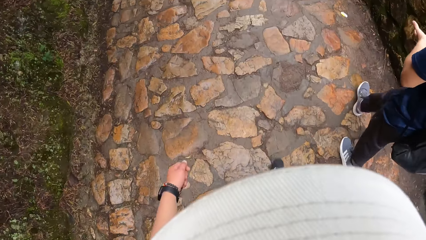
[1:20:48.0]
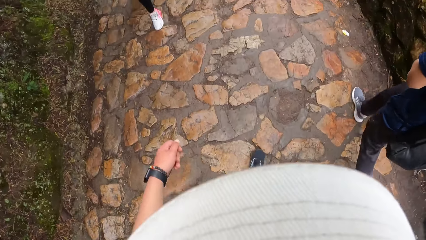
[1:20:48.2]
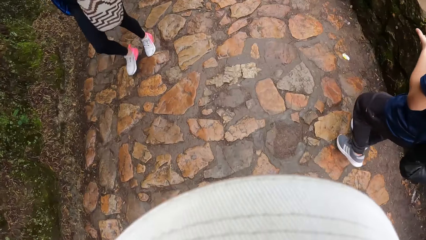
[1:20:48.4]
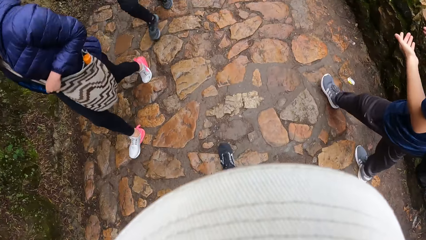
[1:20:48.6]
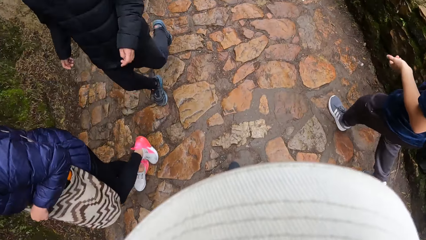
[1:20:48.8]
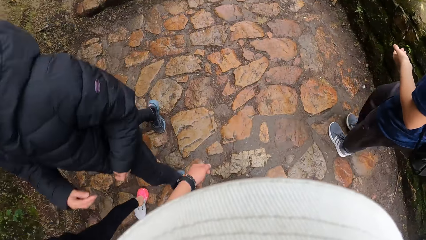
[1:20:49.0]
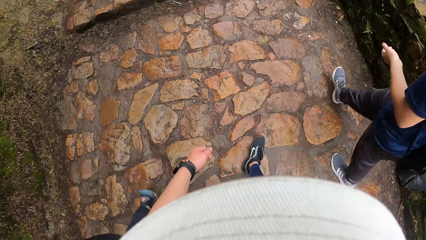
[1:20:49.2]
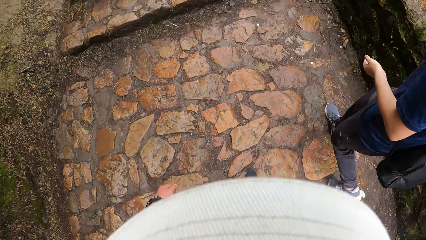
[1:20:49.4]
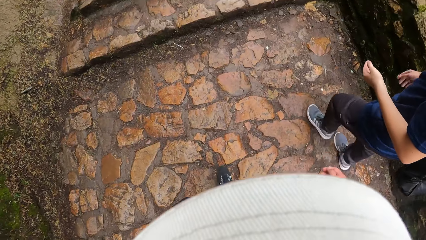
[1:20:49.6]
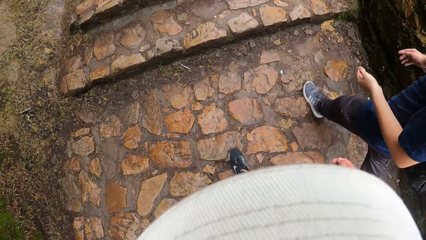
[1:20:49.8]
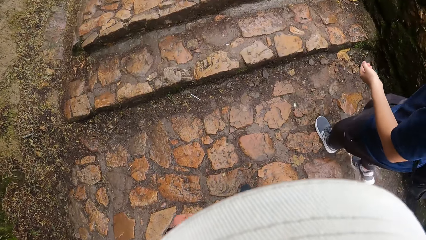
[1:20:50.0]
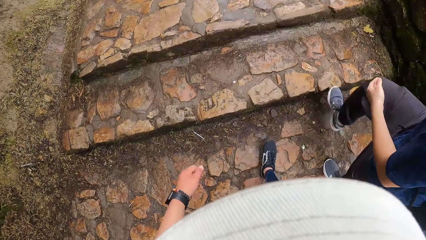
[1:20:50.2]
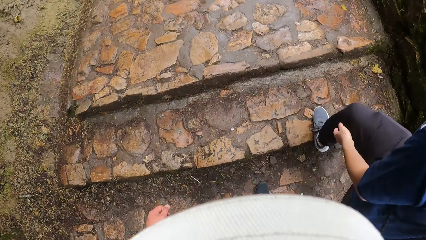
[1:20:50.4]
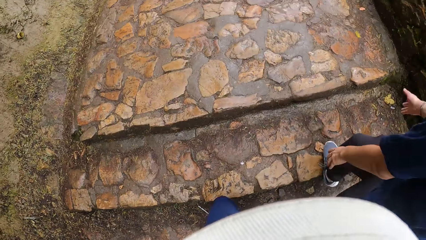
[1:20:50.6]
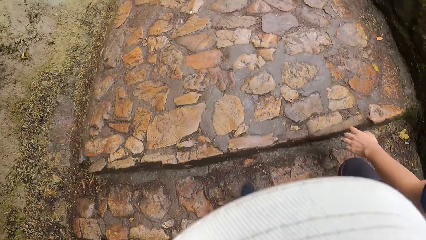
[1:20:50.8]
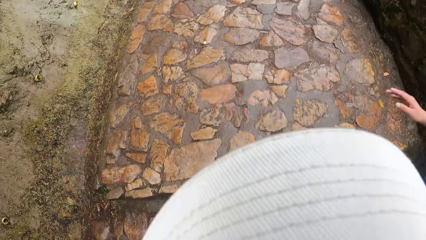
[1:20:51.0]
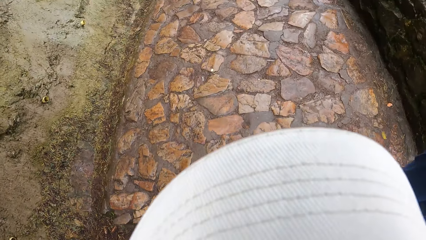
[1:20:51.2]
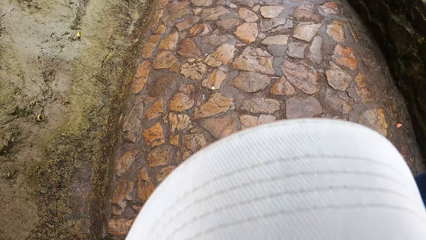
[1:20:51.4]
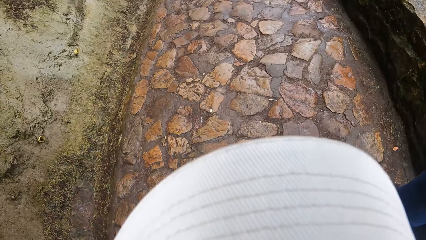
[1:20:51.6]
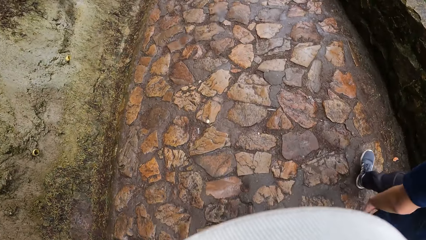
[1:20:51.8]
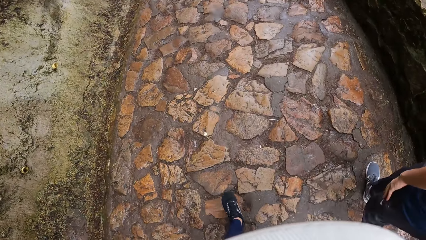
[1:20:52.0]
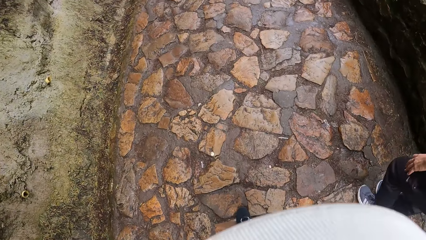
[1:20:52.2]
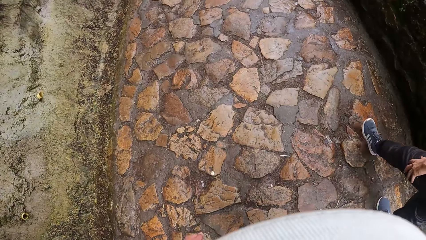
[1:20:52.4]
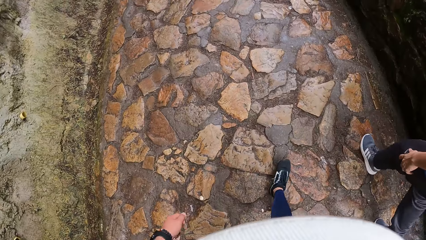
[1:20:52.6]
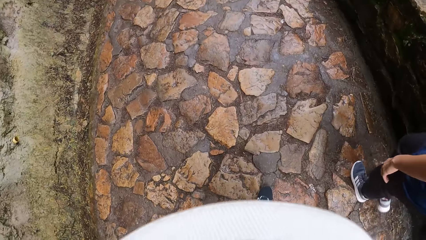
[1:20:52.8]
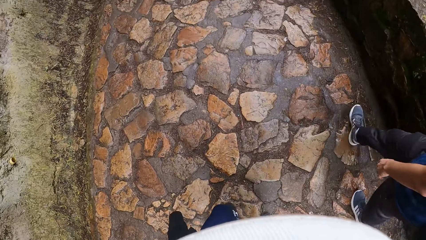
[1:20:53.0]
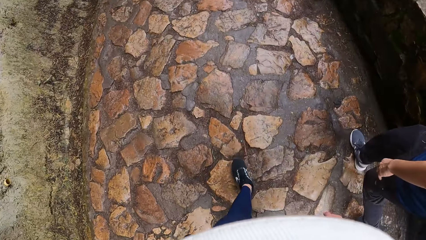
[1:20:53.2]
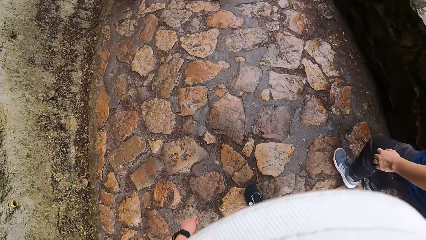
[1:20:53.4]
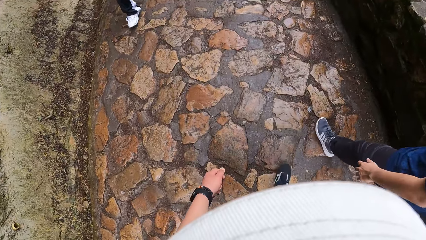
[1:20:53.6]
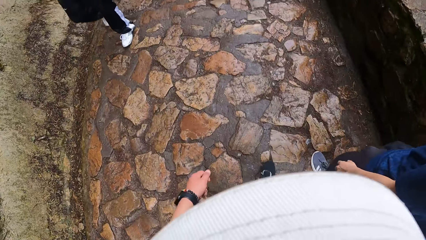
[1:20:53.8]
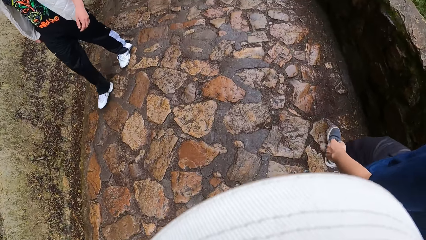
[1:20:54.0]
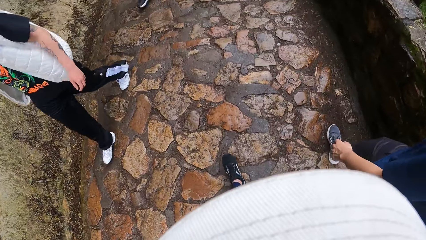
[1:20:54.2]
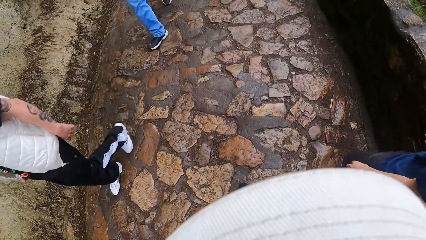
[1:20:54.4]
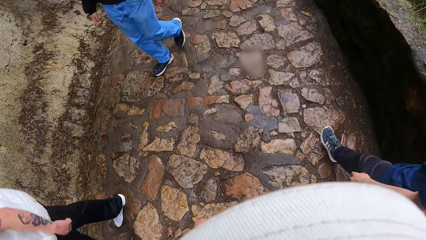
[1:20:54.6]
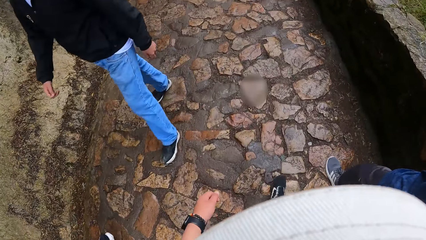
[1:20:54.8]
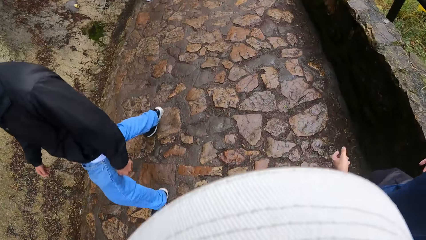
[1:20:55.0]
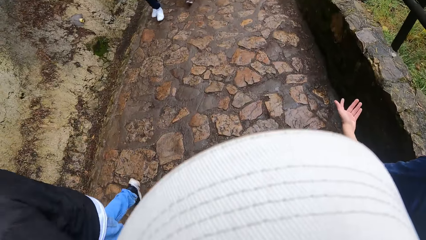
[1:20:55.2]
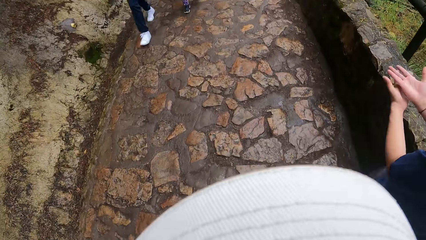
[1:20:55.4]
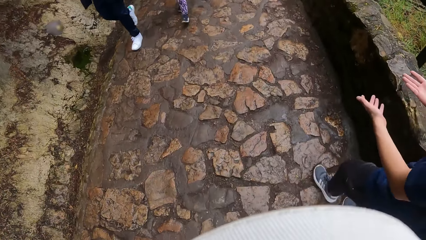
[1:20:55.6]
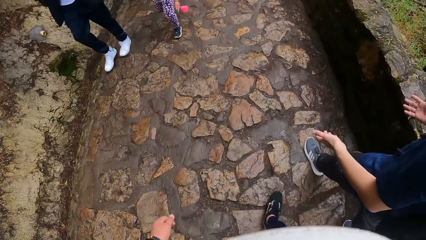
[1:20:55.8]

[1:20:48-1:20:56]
The camera wearer walks up a stair.

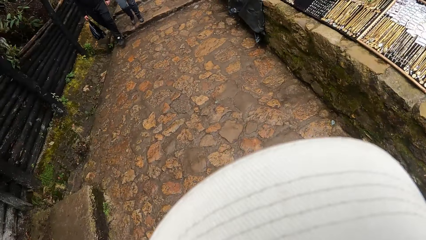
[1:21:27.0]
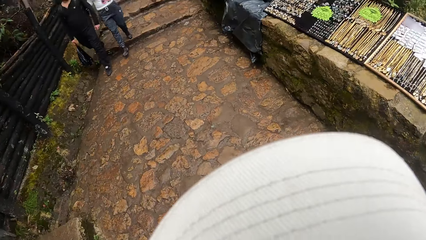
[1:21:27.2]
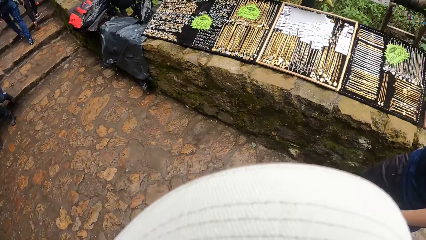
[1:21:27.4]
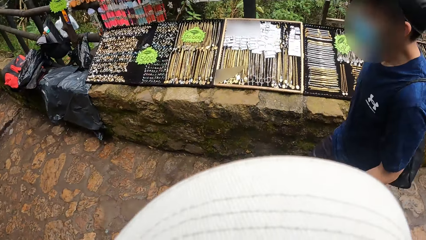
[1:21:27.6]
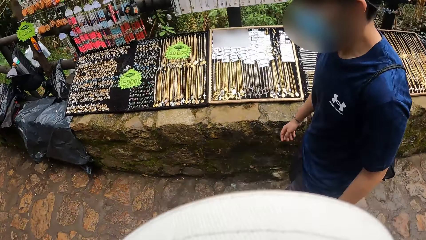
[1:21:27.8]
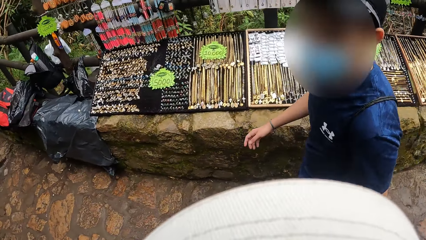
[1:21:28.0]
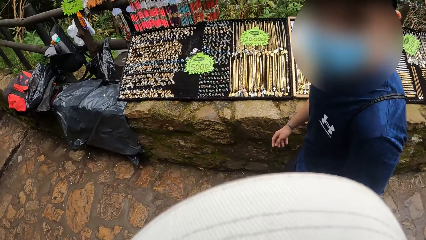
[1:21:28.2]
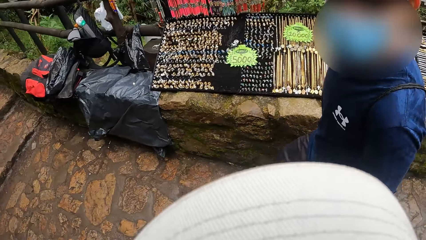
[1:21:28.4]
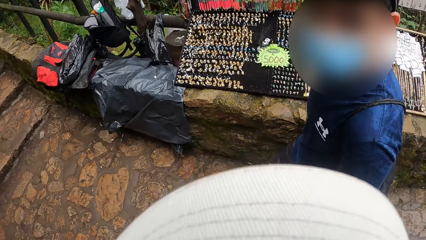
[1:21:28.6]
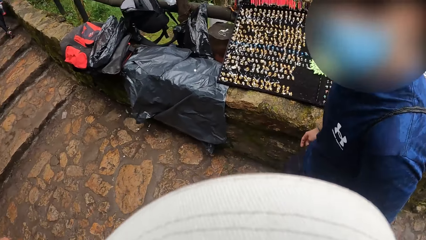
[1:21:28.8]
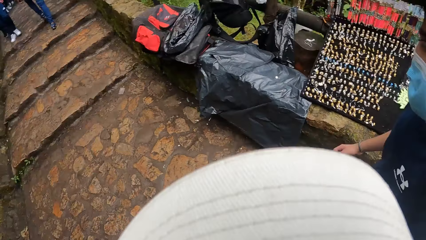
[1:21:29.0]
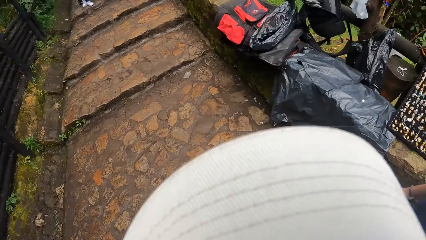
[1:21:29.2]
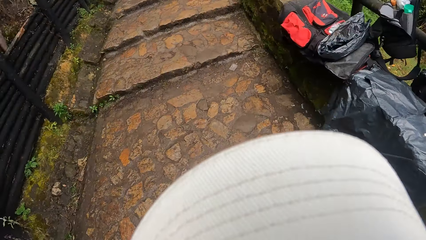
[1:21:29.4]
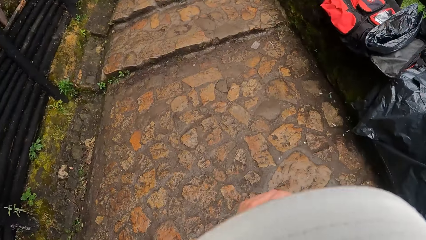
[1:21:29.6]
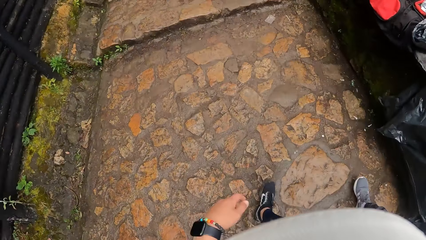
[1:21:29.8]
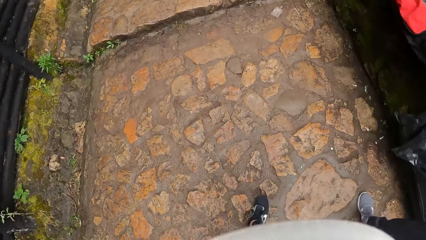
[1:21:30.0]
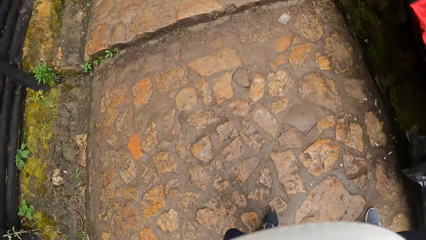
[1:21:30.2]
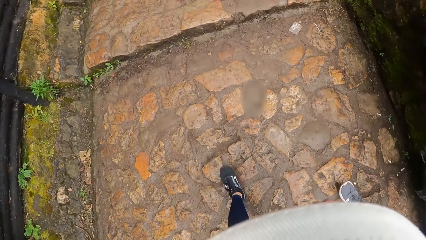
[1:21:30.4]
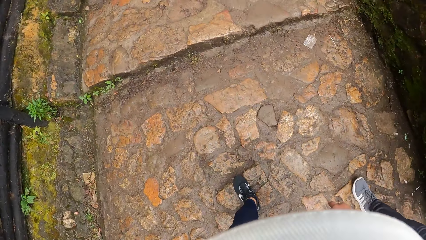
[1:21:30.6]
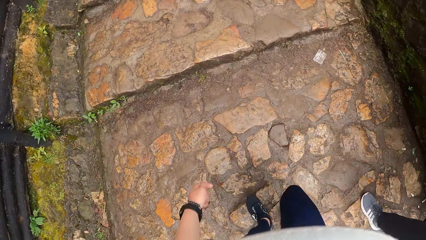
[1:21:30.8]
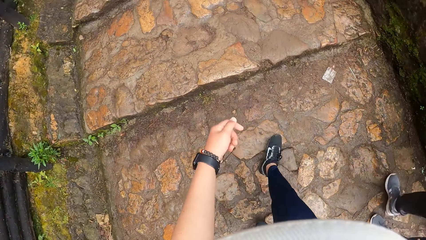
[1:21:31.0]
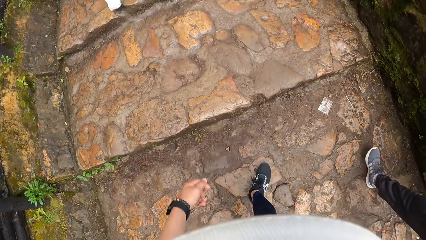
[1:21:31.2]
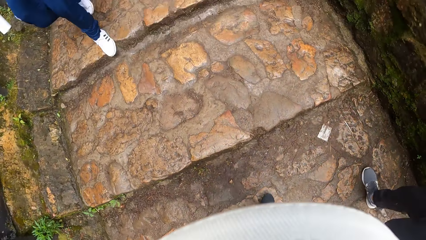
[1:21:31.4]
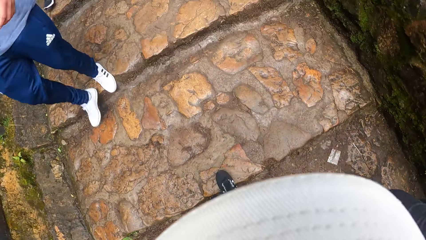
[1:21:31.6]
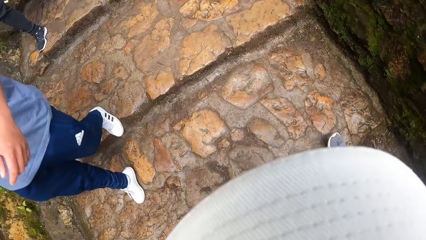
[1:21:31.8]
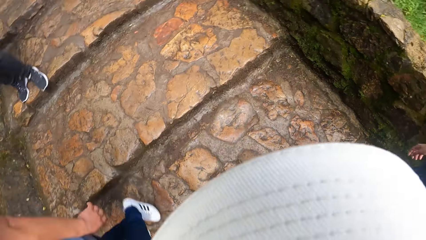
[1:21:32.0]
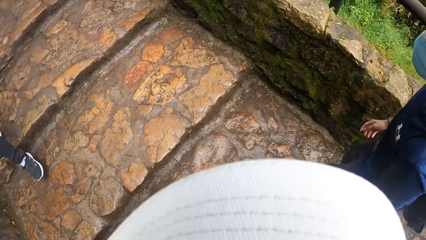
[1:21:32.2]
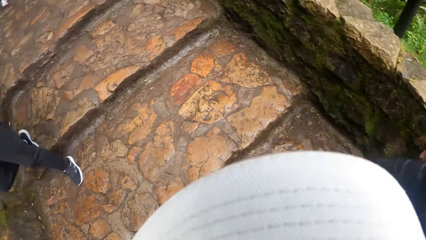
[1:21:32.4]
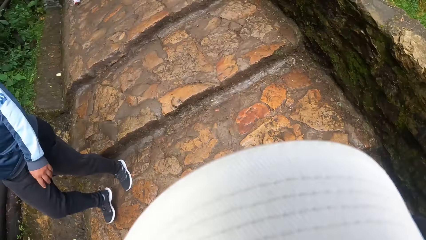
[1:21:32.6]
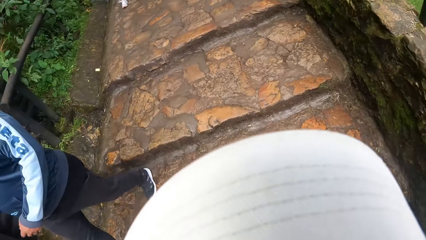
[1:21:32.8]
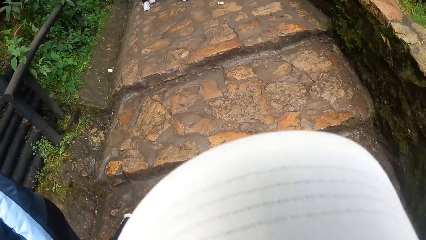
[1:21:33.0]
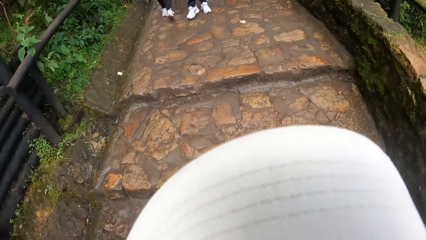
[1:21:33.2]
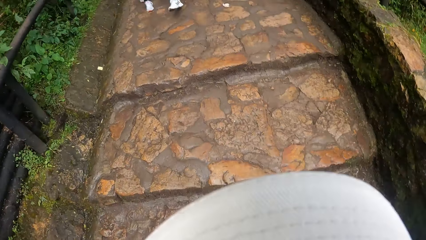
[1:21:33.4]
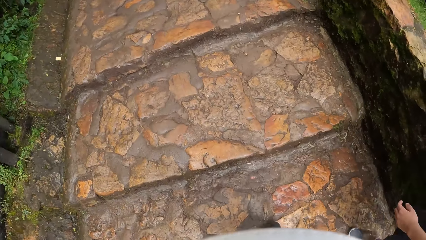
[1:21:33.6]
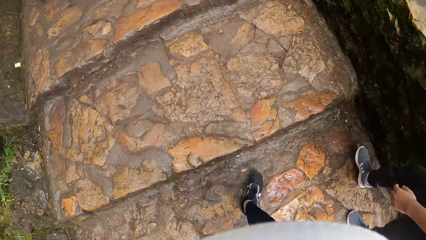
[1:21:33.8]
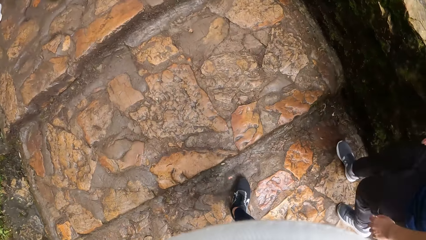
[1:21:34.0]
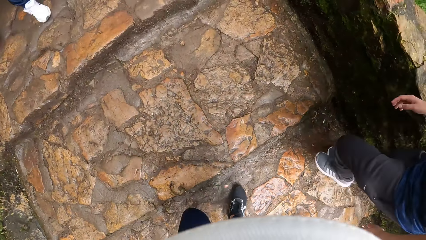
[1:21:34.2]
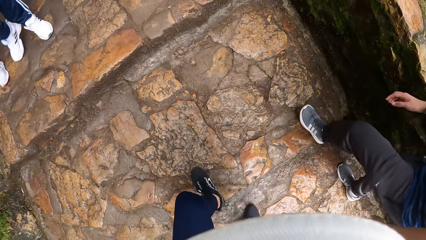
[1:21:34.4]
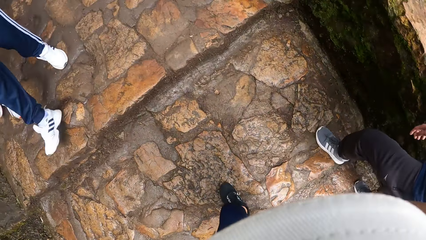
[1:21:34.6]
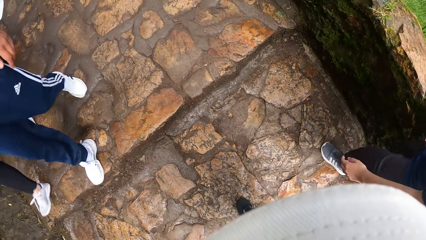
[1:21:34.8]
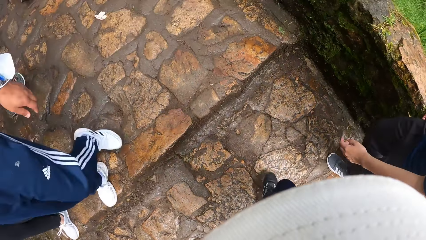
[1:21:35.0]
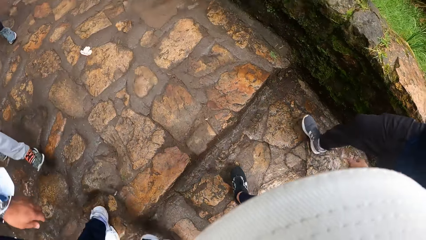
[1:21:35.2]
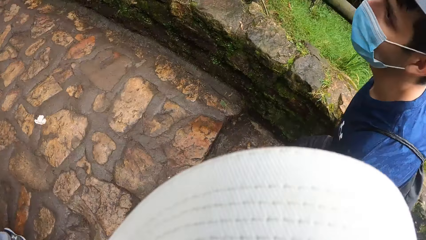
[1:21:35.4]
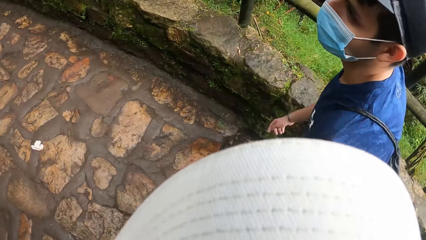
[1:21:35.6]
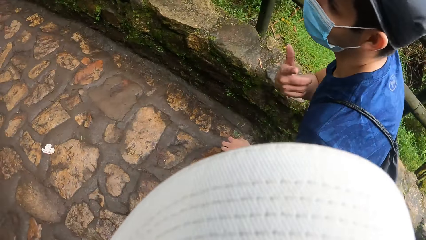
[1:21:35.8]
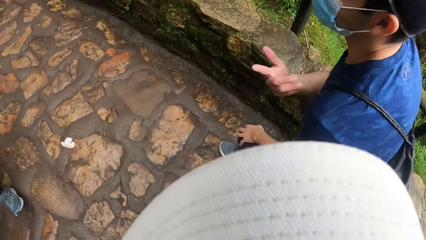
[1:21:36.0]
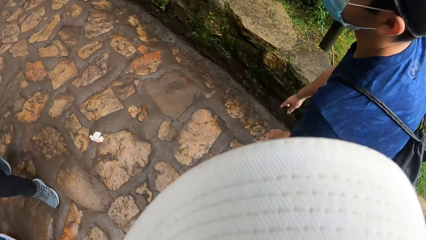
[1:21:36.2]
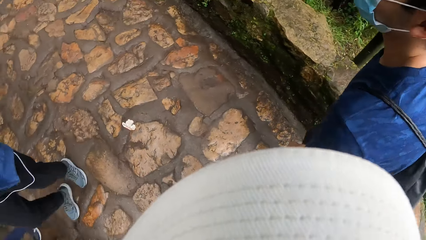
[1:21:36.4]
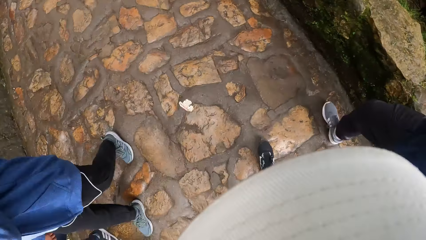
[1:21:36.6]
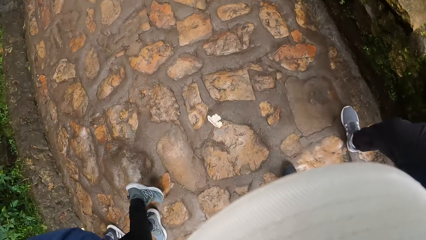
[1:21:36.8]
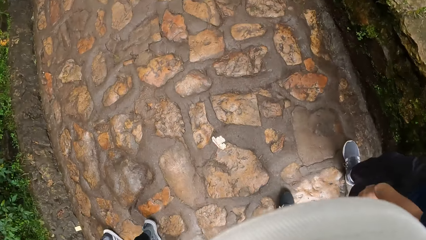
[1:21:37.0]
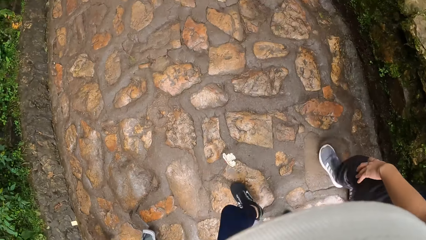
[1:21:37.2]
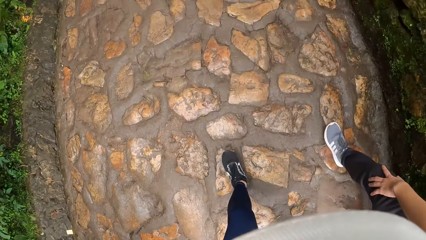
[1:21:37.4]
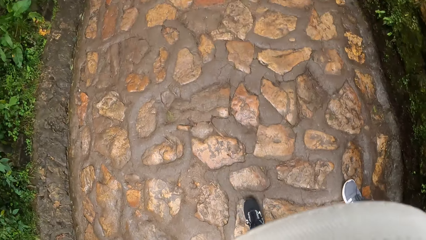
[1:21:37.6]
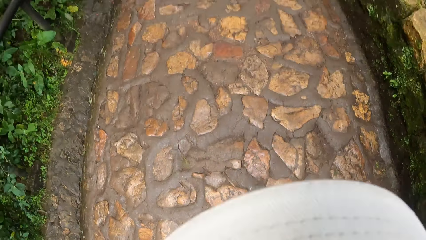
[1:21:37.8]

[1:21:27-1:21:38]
The camera wearer turns around the walkway. They walk along the walkway. They climb a stone staircase to a stone pavement. A man climbs the stone staircase to the stone pavement. The camera wearer interacts with the man. They walk along the walkway.
